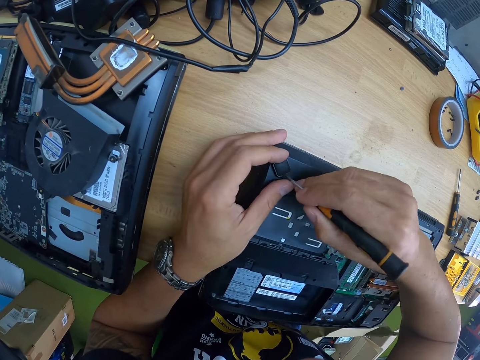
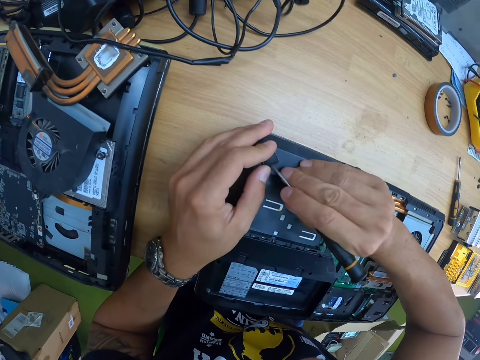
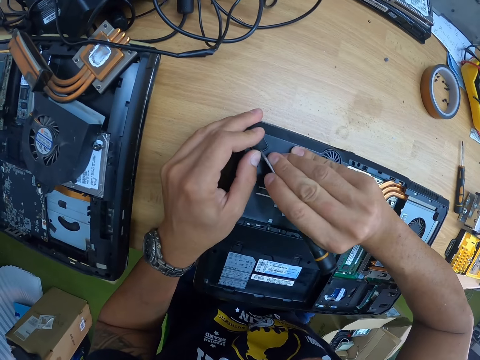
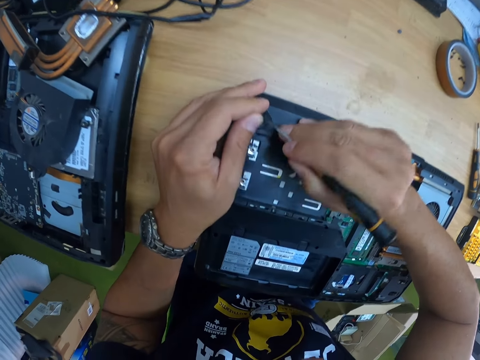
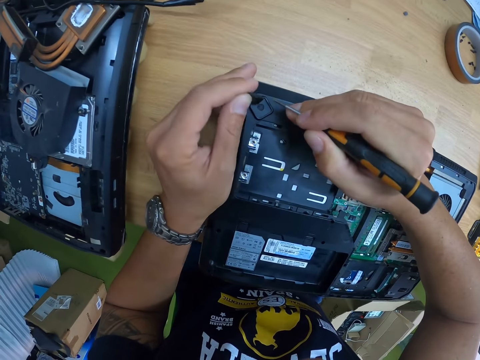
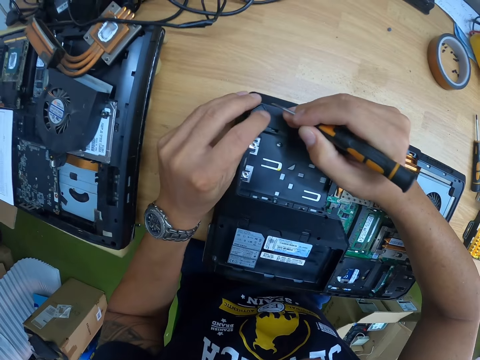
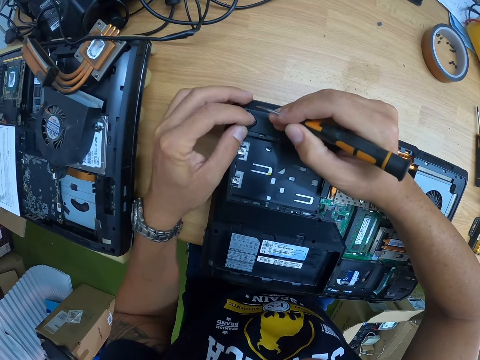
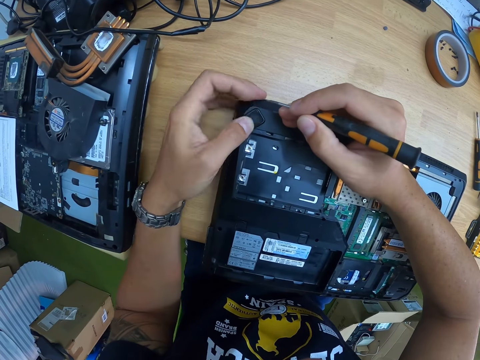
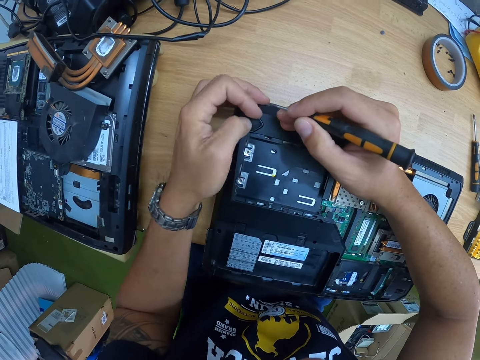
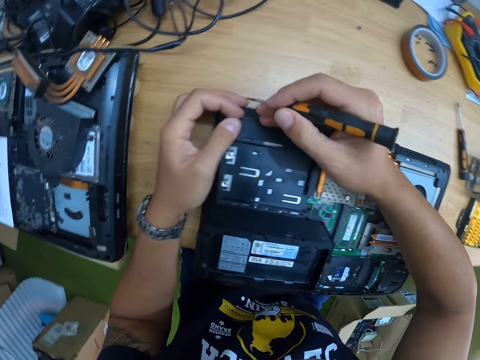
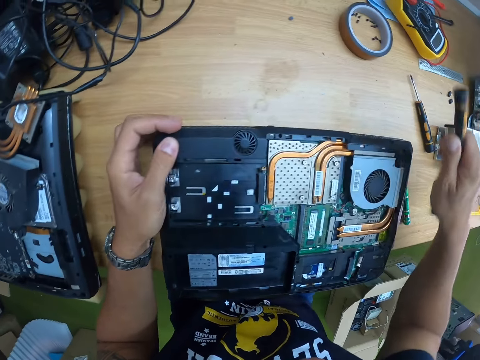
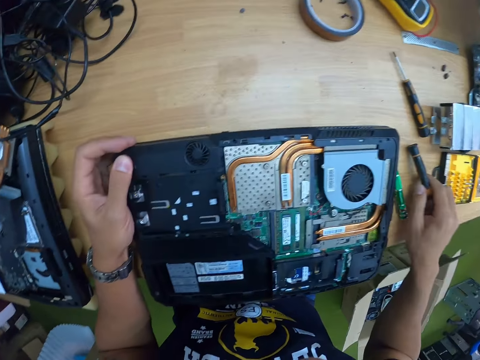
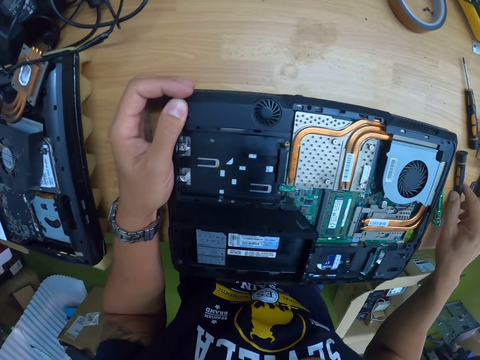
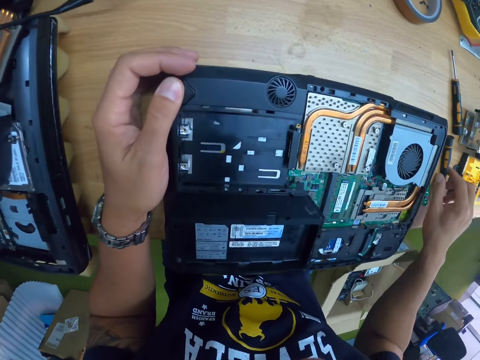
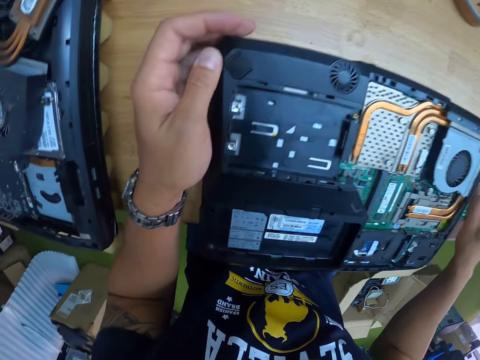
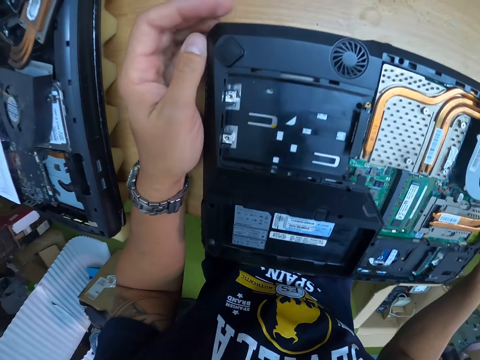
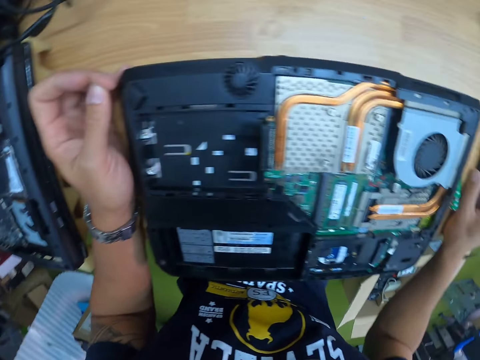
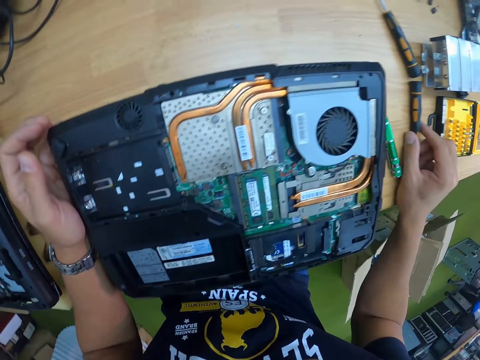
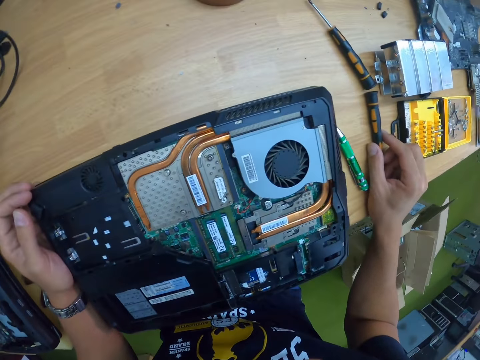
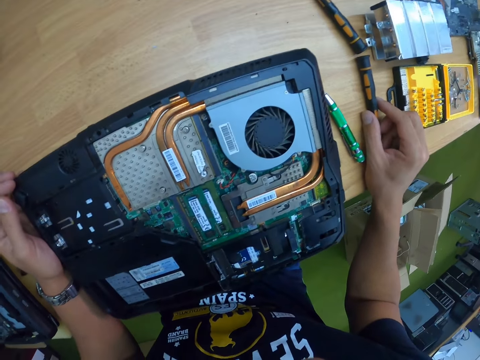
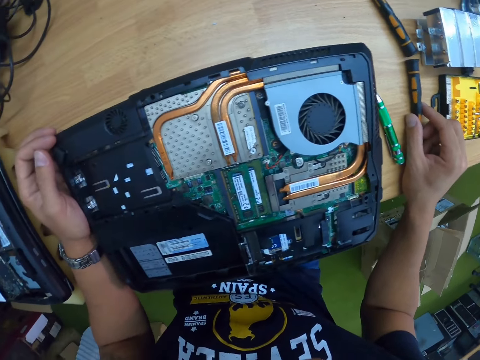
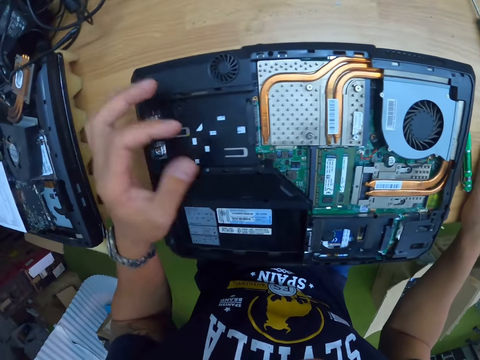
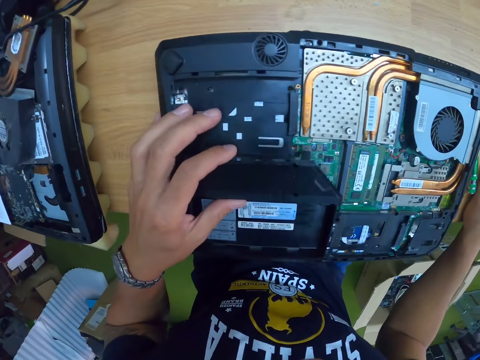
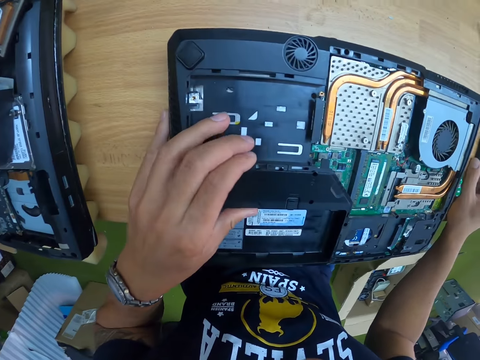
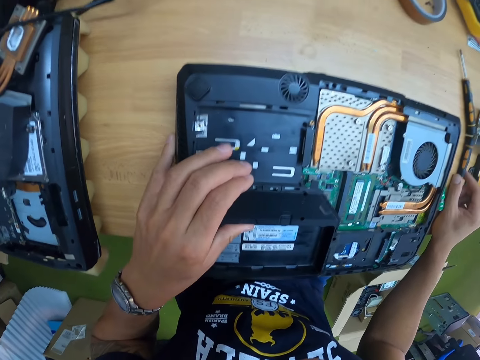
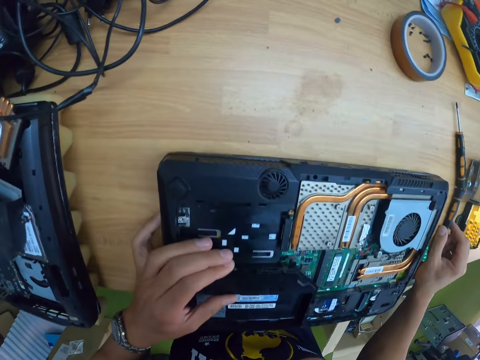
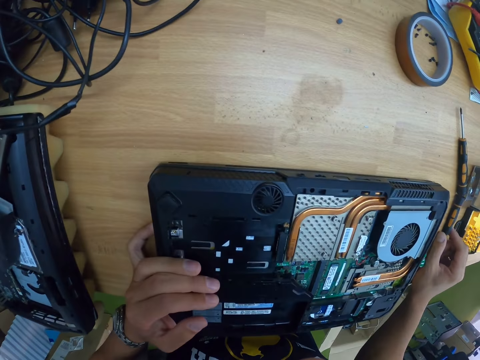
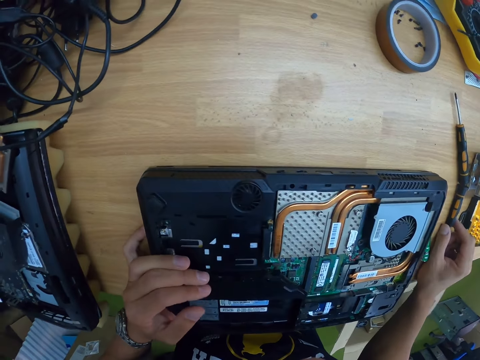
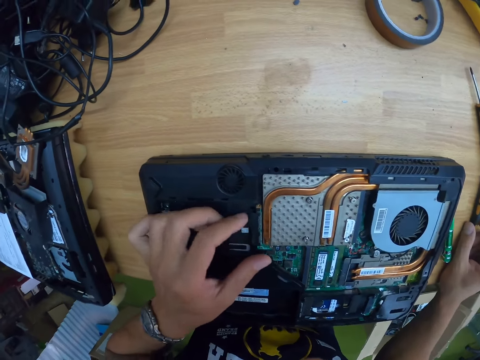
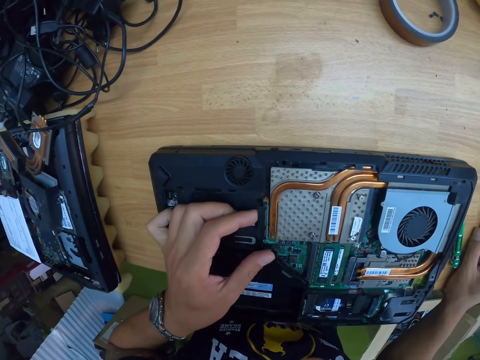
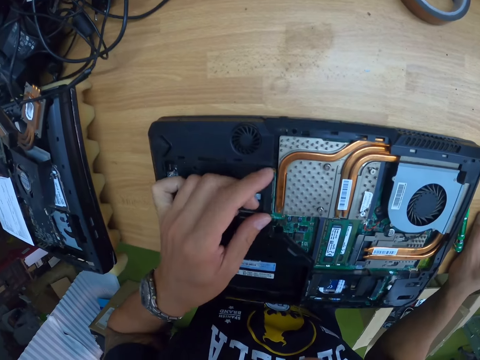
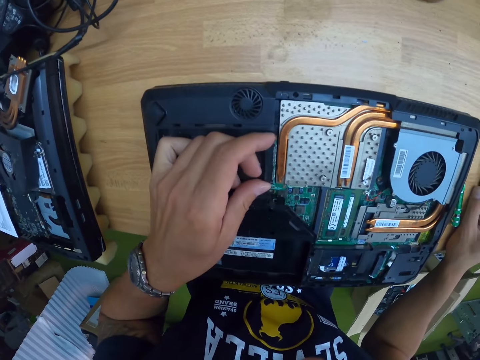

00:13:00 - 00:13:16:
The camera wearer opens a panel on the base of the laptop with the black screwdriver in his right hand. He attaches the panel at the base of the laptop with his left hand. He drops the black screwdriver in his right hand on the table. He checks the panel at the base of the laptop with his left hand. He touches the laptop.

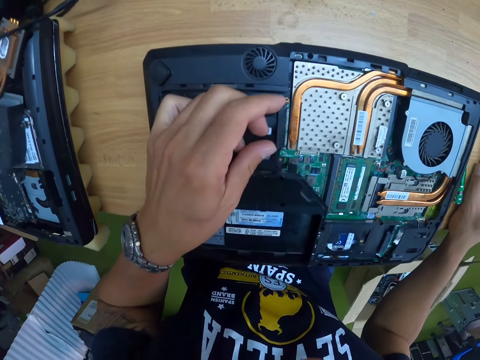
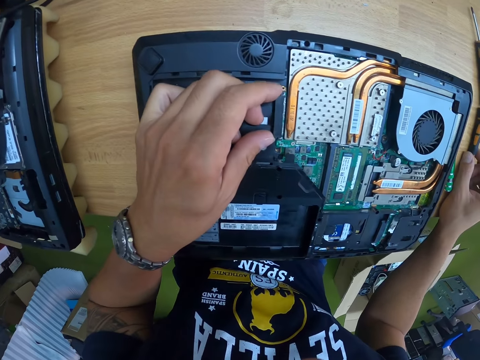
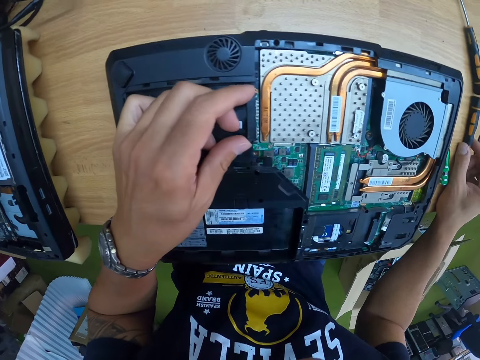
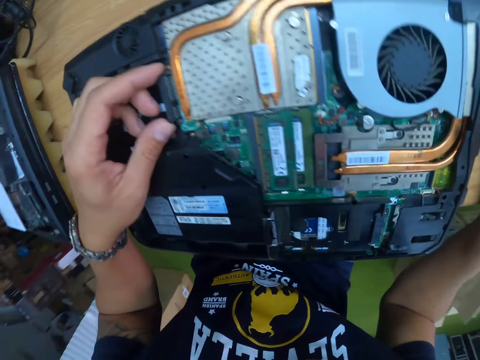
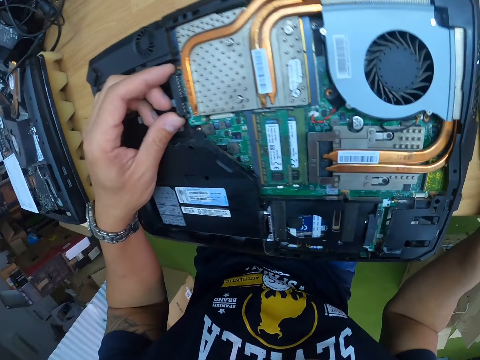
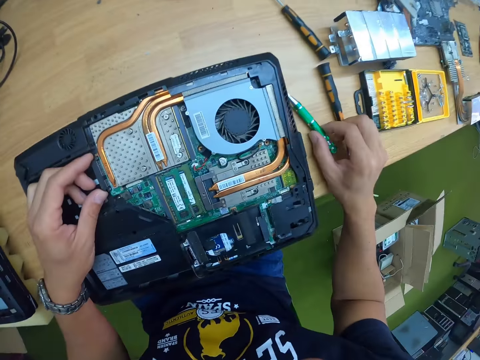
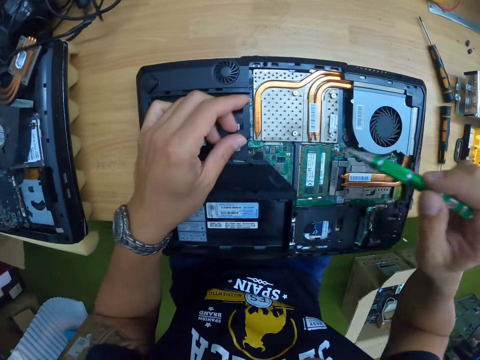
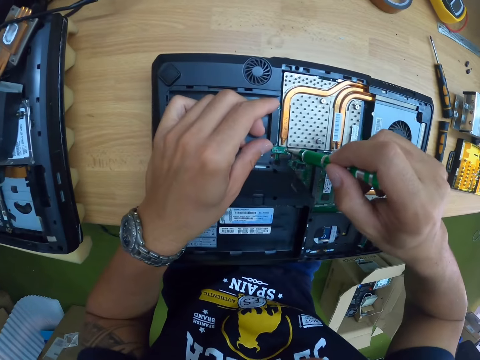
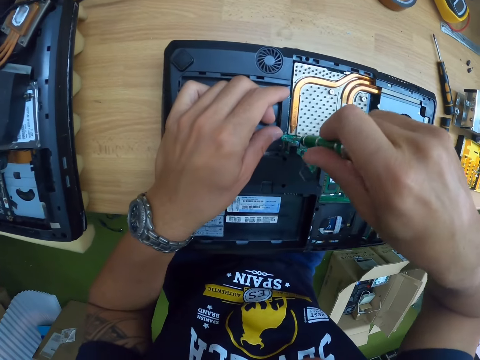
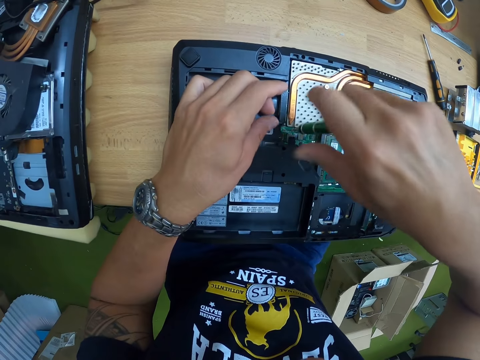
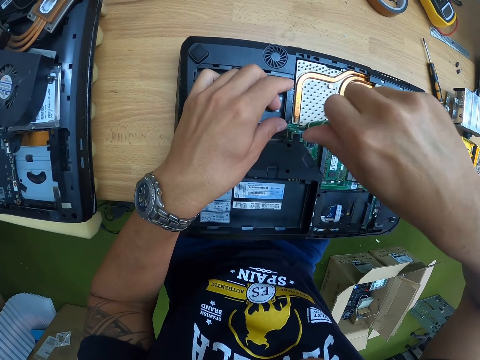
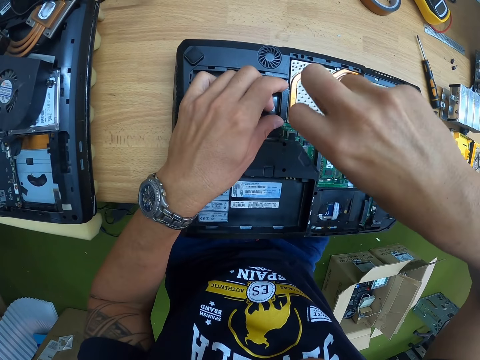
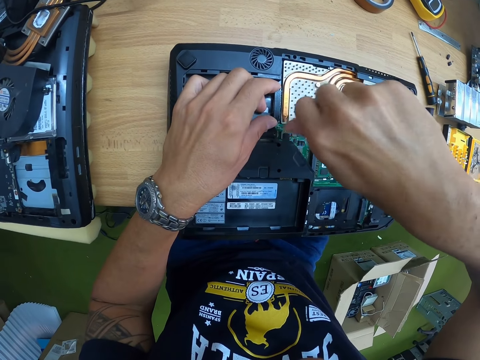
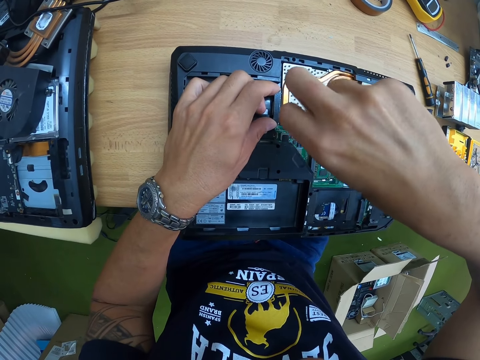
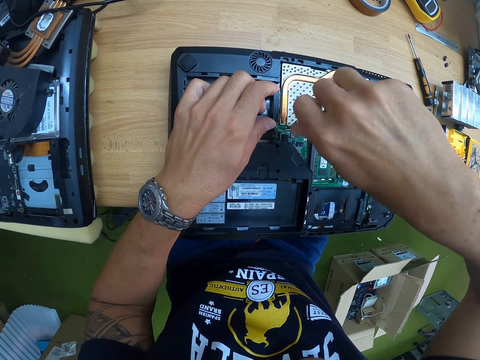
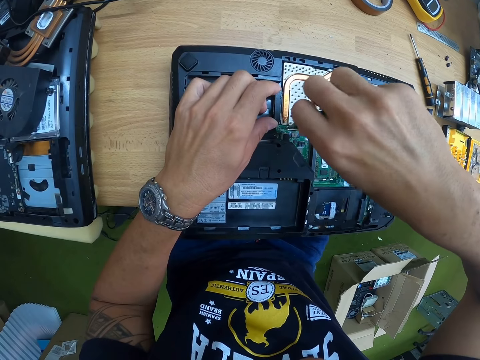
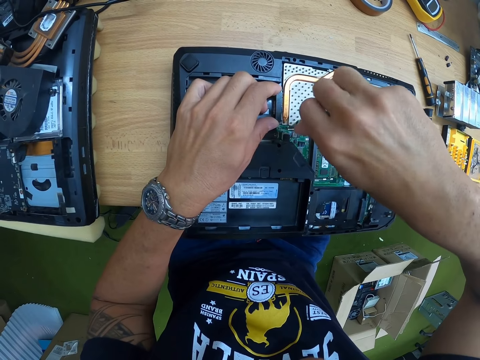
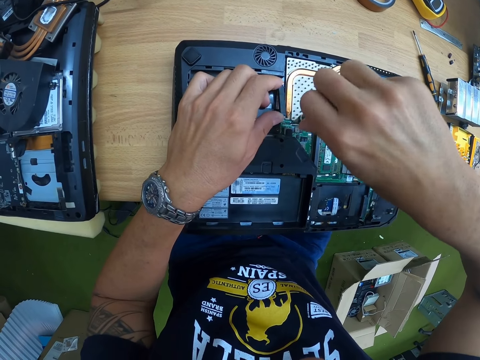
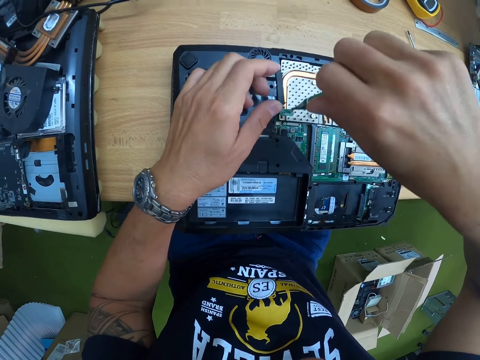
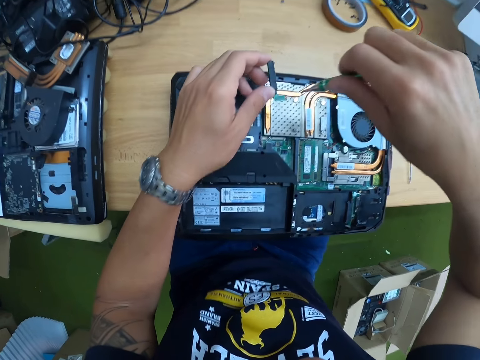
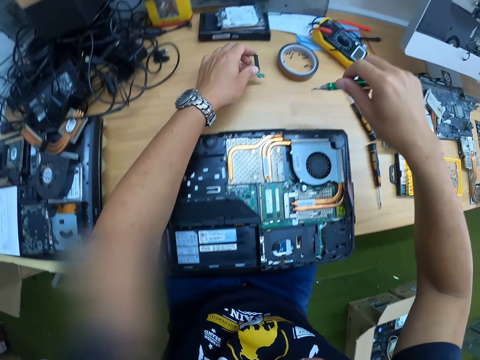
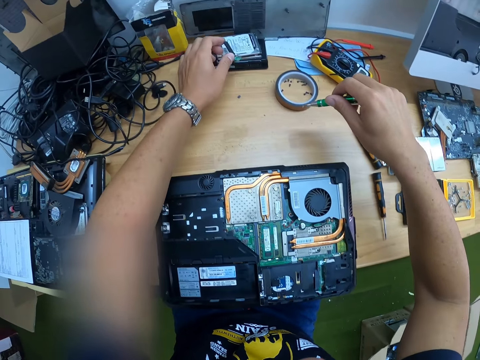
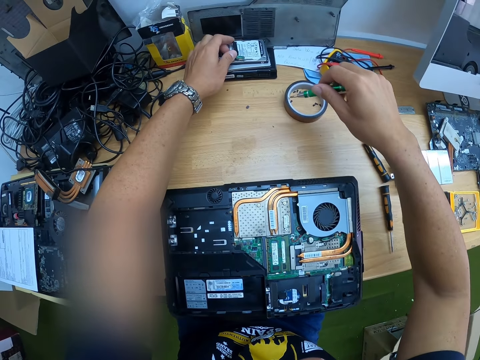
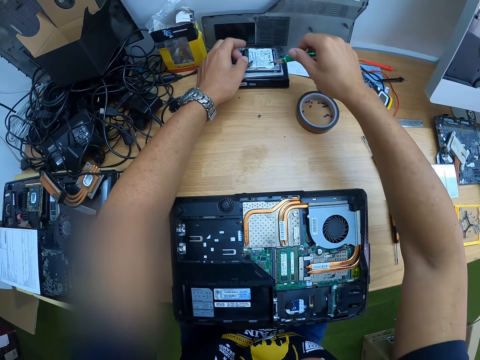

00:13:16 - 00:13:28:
The camera wearer pushes a connector. He drops the green screwdriver in his right hand on the table. He picks up the green screwdriver in his right hand from the table. He unscrews a bolt at the base of the laptop with the green screwdriver in his right hand. He removes a panel from the base of the laptop with his left hand. He loosens a screw. He drops the panel in his left hand on the CD-ROM on the table.
